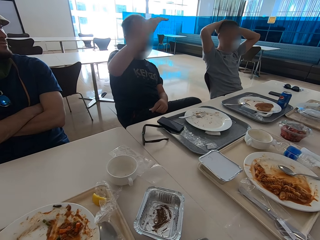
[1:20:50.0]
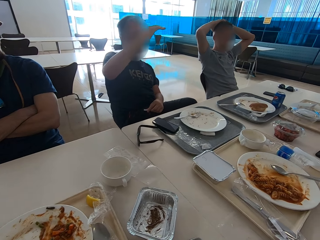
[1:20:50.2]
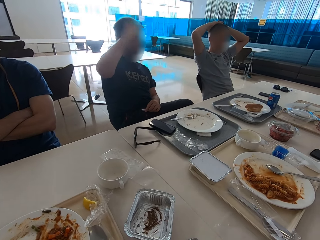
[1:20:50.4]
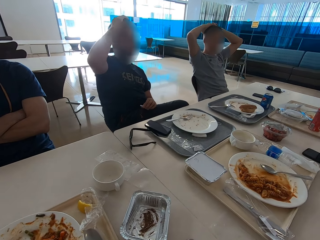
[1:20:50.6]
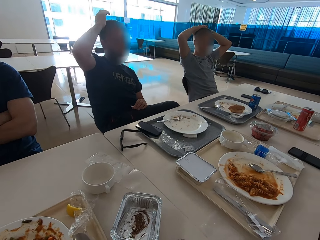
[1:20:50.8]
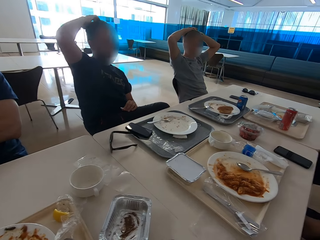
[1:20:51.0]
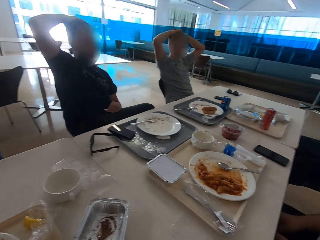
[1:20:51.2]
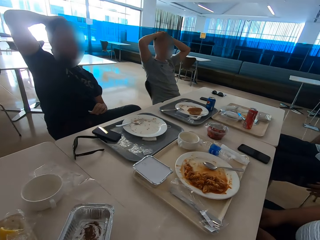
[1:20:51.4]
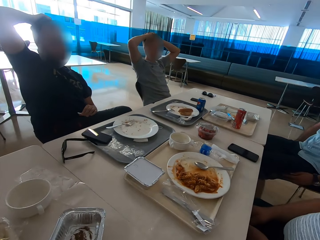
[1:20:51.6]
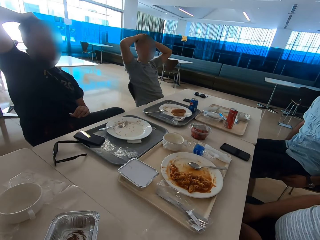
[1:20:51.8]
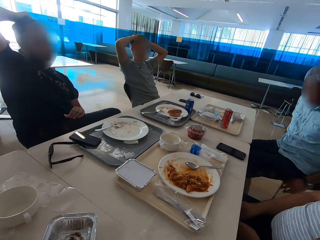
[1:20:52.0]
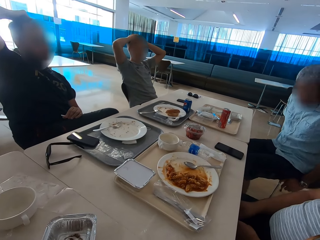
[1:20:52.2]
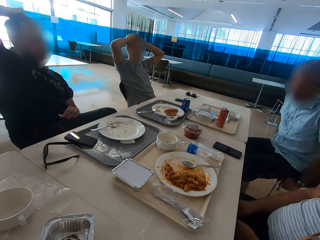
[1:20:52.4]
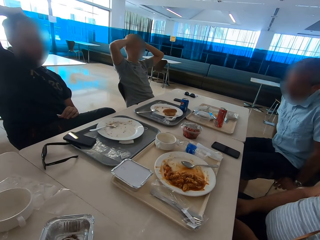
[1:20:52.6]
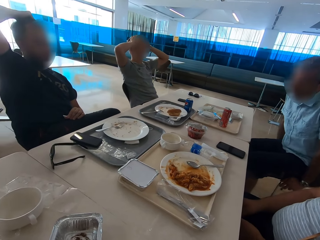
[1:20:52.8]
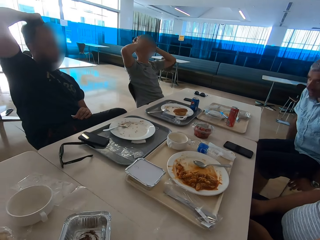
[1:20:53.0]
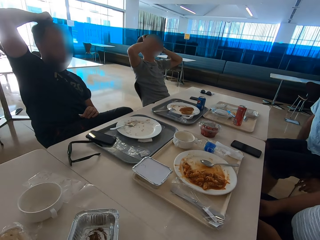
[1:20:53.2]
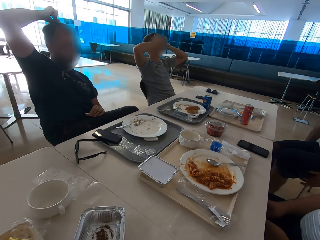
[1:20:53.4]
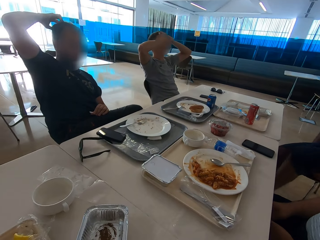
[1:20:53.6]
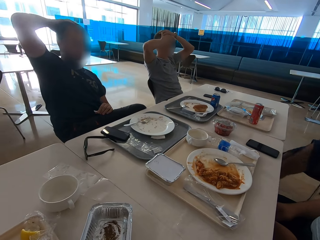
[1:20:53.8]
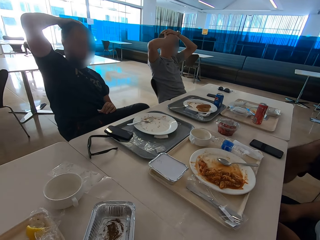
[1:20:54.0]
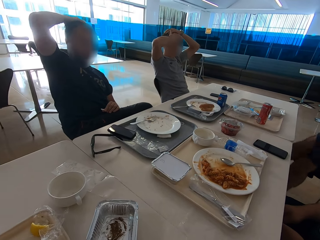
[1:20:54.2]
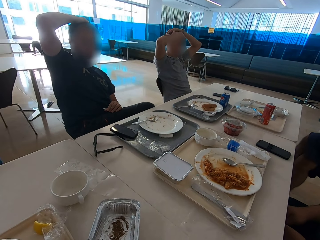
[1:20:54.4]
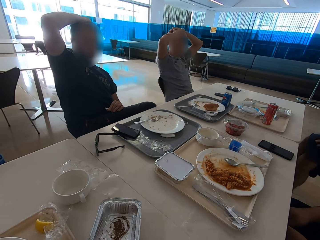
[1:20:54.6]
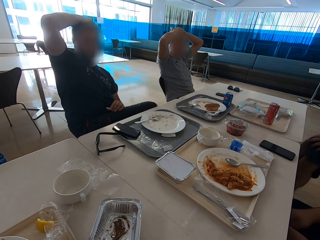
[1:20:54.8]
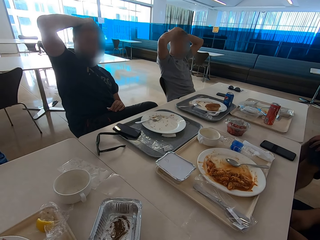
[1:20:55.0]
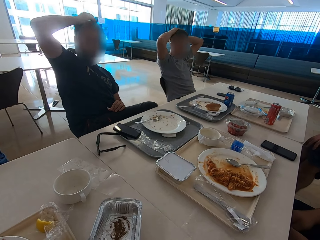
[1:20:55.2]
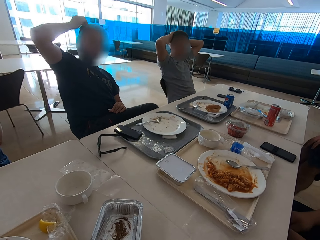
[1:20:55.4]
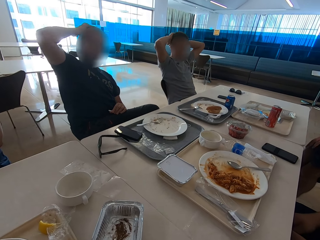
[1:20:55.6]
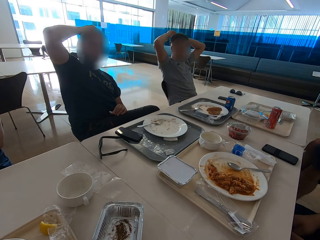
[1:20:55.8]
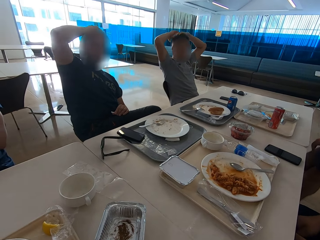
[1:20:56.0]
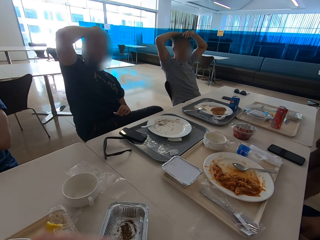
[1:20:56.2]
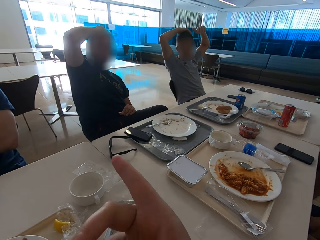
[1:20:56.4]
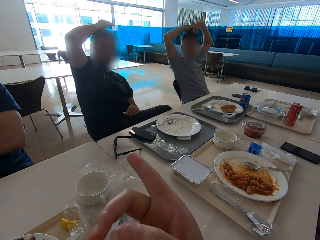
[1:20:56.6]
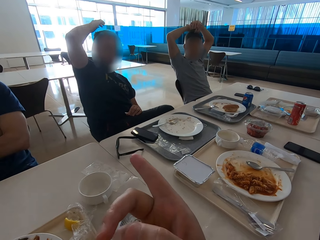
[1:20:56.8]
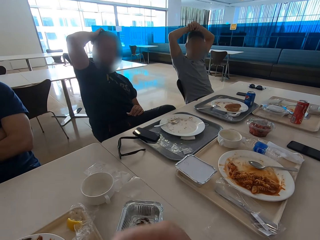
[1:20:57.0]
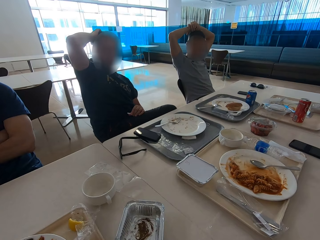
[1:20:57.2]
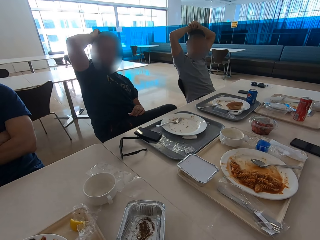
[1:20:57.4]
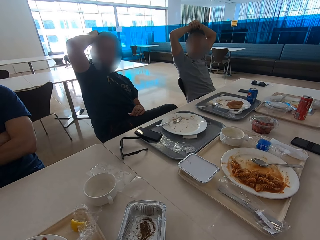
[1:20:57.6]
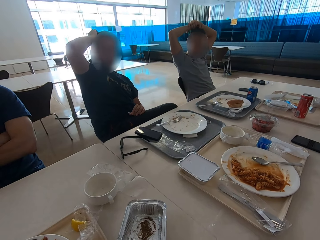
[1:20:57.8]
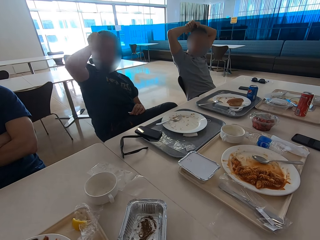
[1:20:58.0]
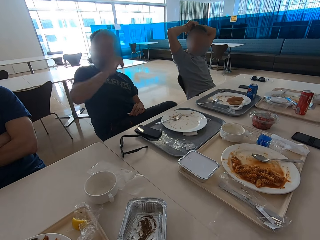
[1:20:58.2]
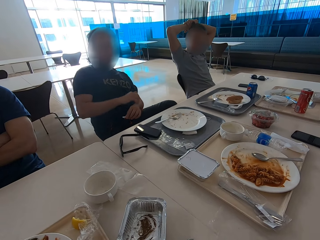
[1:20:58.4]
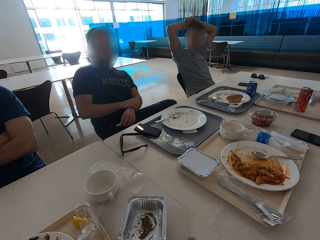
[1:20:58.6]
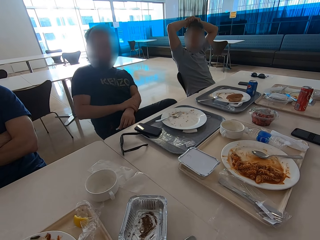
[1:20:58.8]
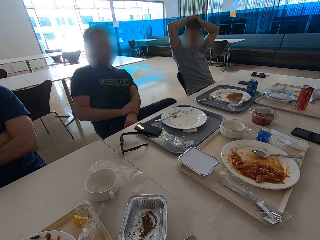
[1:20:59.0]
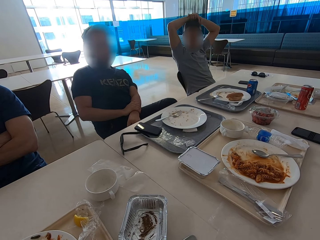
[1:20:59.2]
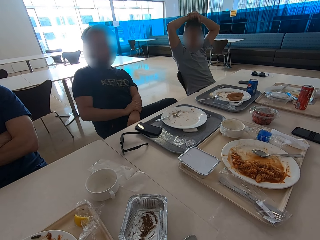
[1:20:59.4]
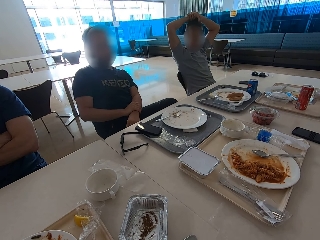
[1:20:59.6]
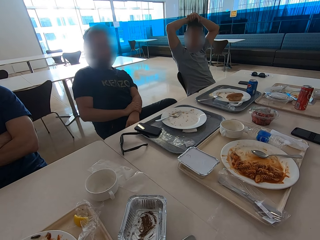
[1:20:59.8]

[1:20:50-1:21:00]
A man puts his right hand on his head. Another man sits close to the camera wearer. The first man scratches his head. A third man moves on the chair, sits back on the chair, crosses his legs, and moves his hand on the knee. A fourth man sits close to the first man. The first man moves his hand on his head. The camera wearer points, uses gestures, and looks around. The first man holds the left hand with the right hand.

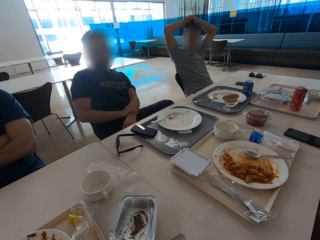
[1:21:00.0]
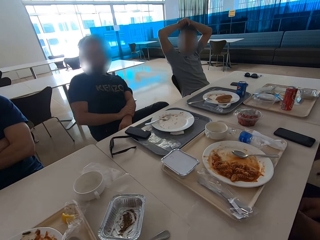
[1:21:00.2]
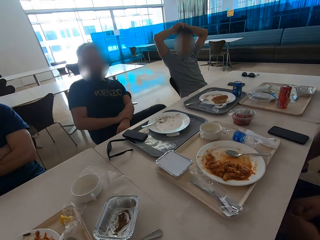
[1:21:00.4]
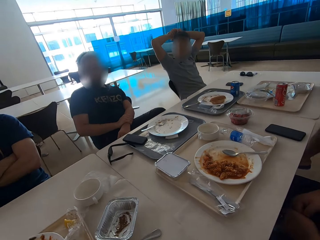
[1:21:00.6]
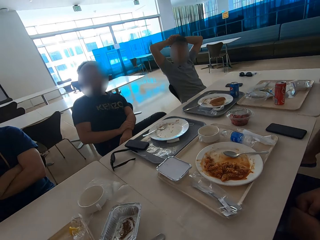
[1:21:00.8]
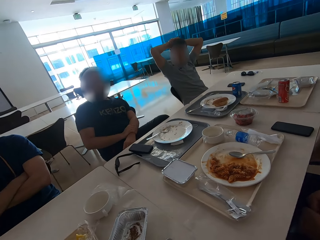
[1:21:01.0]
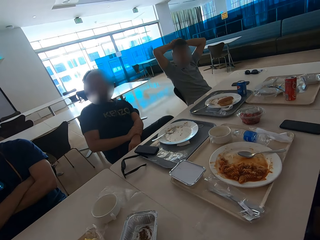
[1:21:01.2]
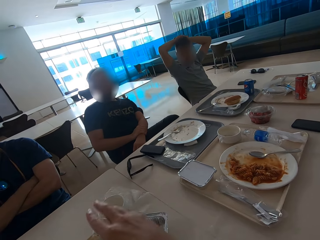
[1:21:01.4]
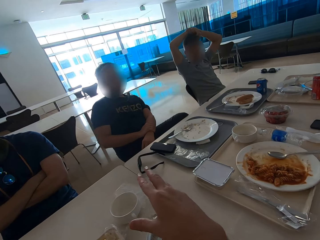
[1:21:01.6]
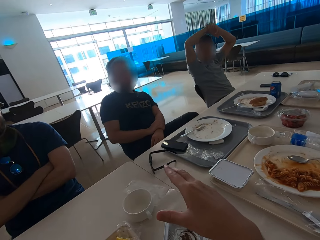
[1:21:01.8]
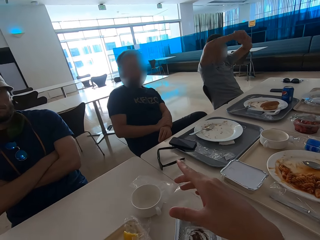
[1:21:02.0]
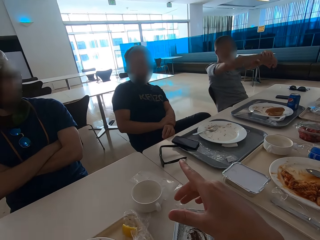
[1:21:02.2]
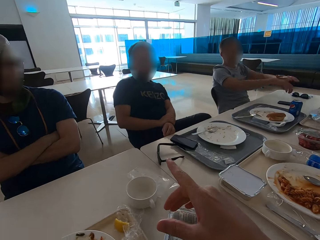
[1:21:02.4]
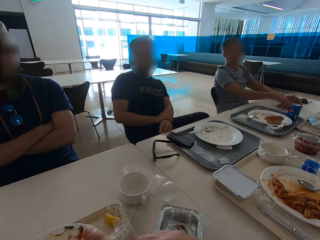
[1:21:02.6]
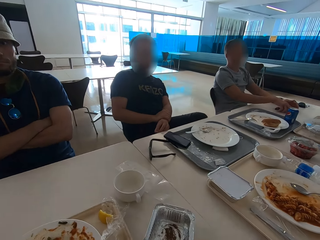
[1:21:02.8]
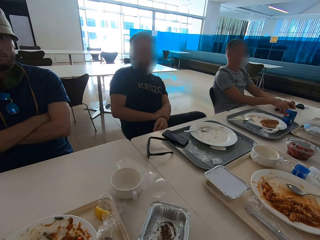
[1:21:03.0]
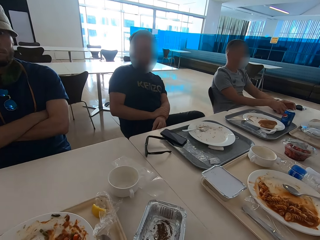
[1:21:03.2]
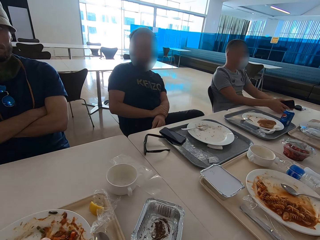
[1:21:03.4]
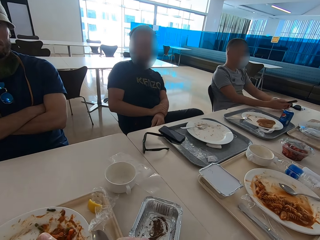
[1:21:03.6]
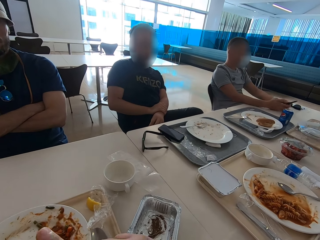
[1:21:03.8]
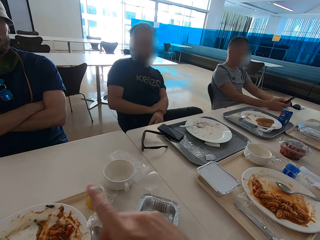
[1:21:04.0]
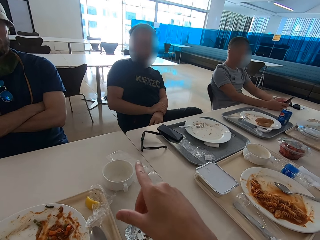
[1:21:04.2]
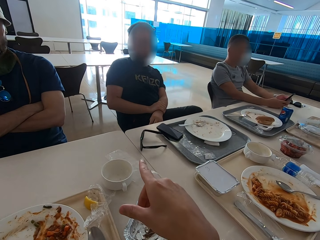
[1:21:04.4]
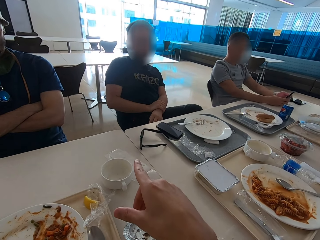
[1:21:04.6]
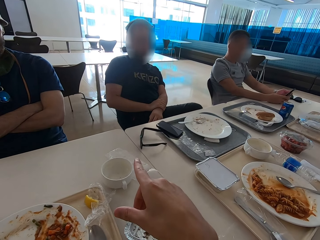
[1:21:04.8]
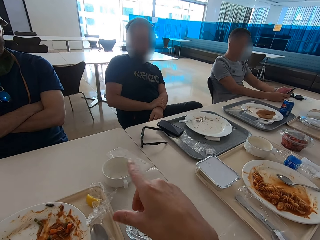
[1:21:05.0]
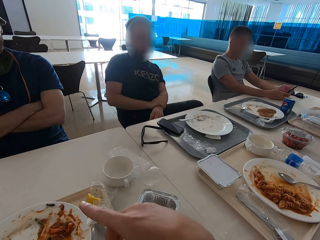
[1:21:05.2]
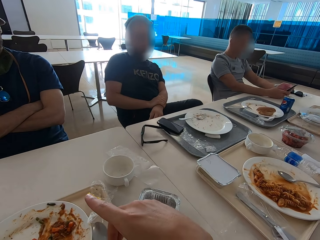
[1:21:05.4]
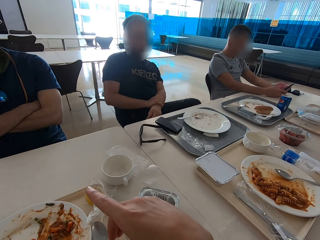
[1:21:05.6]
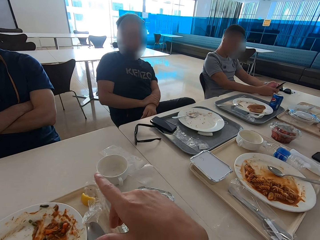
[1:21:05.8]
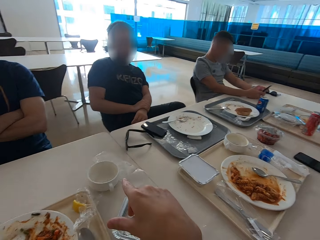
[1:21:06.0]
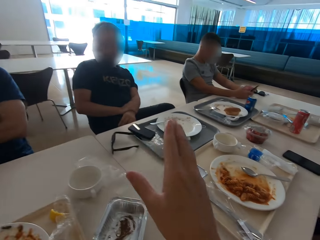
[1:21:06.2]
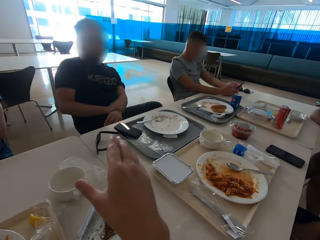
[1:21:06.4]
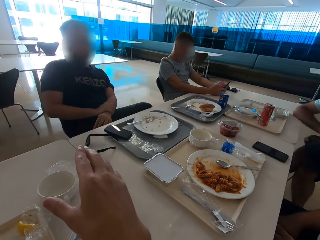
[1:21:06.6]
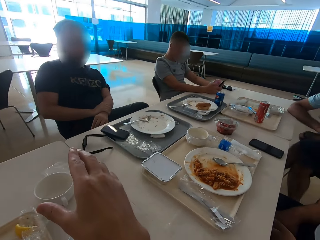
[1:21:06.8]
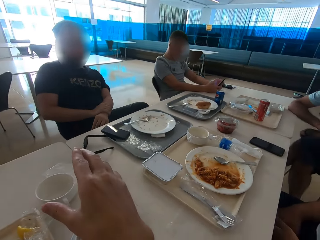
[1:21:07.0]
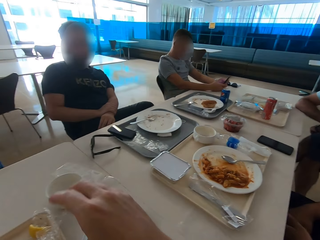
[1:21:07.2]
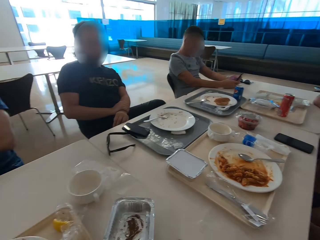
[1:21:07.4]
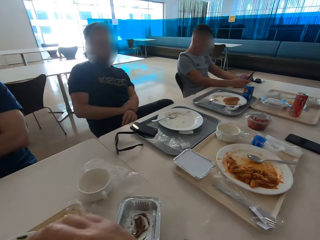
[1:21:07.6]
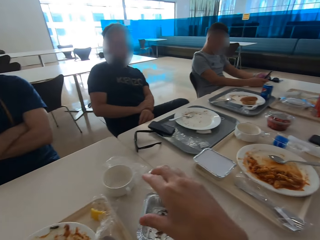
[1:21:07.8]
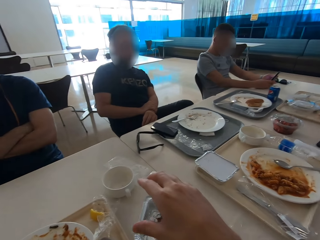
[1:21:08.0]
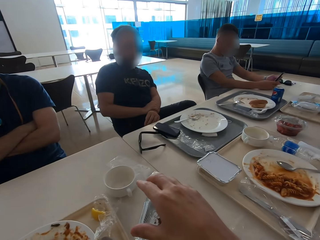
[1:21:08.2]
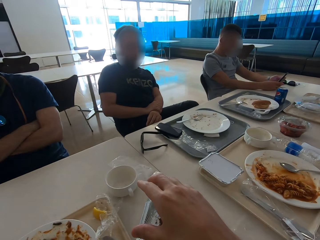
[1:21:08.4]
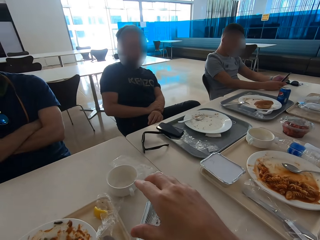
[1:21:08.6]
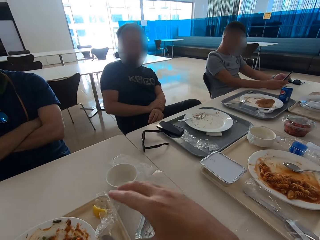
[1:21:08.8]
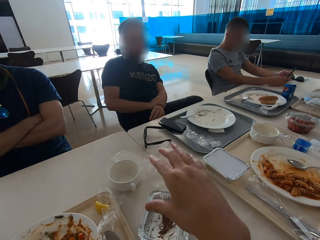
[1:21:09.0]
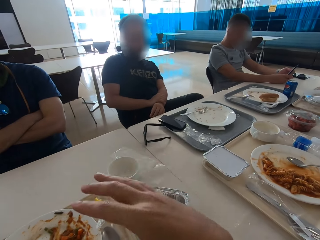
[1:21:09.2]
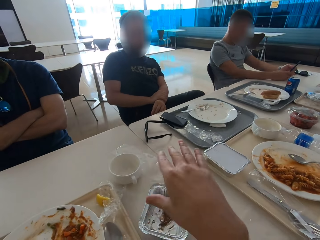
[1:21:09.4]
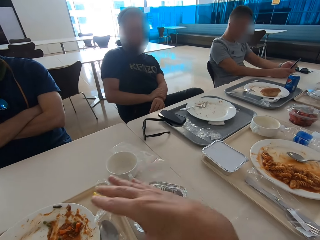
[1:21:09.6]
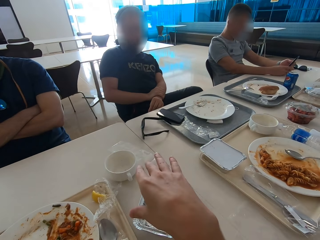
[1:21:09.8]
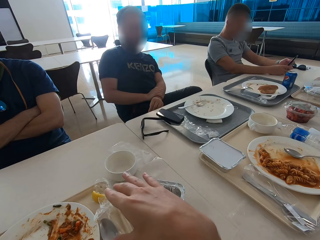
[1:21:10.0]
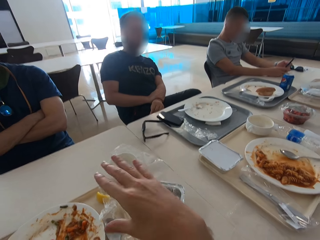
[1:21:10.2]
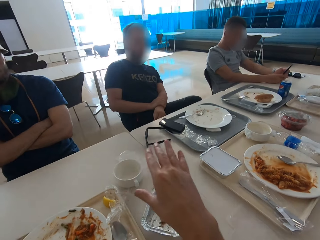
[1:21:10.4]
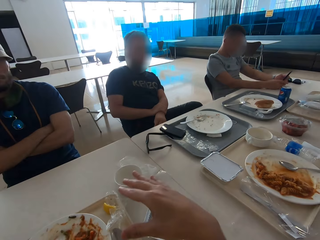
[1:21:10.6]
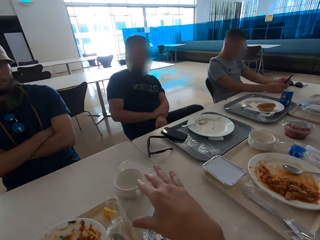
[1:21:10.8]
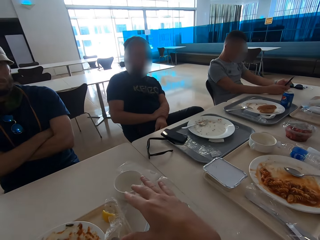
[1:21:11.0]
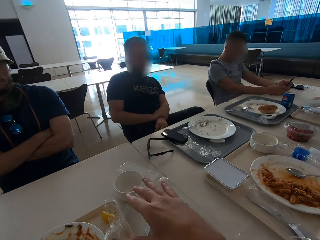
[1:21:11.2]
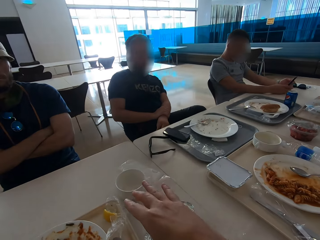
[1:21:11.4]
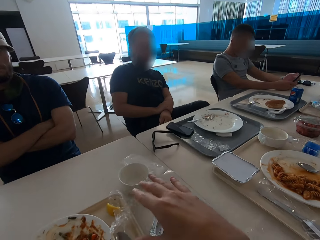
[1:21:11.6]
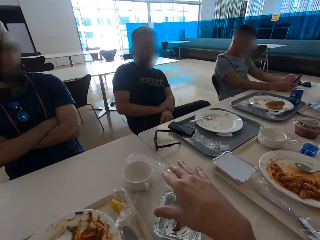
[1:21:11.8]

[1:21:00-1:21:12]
A man sits close to the camera wearer. Another man sits close to the first man. The camera wearer gestures with the right hand. A third man stretches his hands and lowers his hands. The third man takes the phone from the table. The camera wearer looks around and uses gestures. The third man swipes at the phone's screen. The camera wearer points at a fourth man. They point and gesture with the right hand. The first man sits close to the camera wearer. The second man sits close to the first man. A fifth man sits close to the fourth man.
